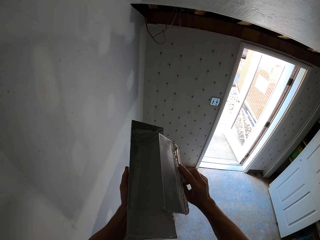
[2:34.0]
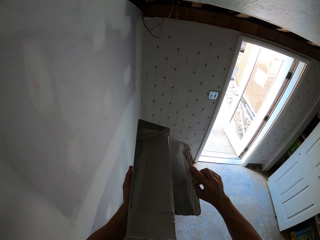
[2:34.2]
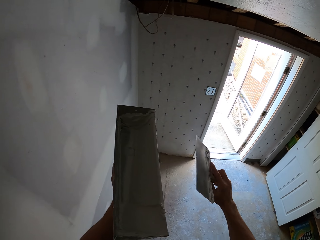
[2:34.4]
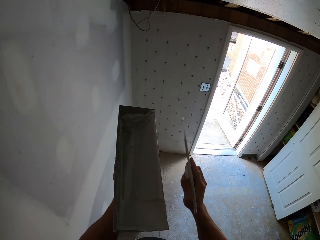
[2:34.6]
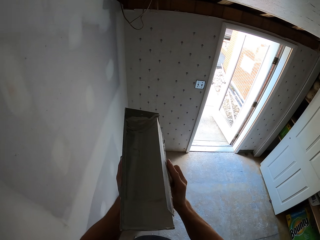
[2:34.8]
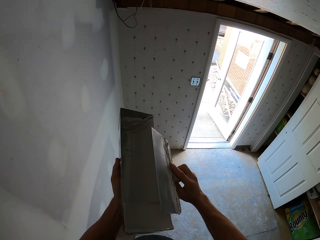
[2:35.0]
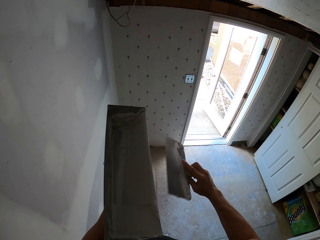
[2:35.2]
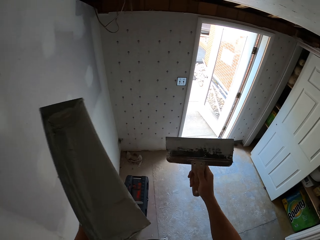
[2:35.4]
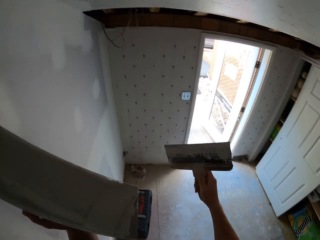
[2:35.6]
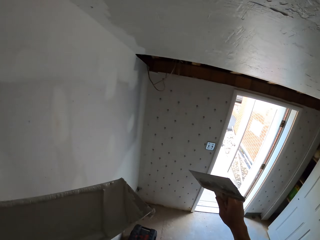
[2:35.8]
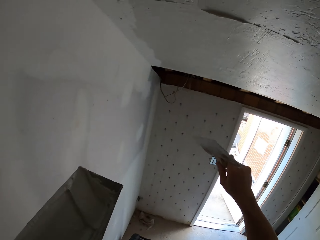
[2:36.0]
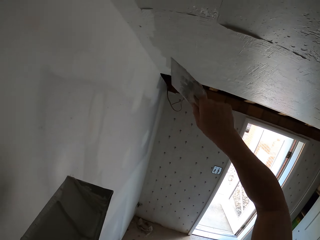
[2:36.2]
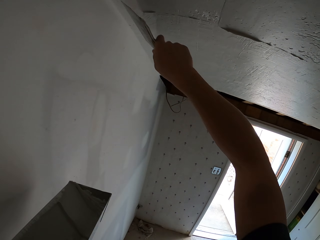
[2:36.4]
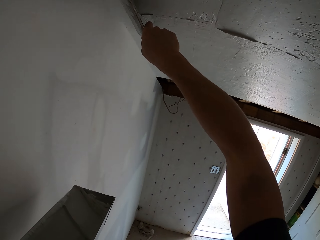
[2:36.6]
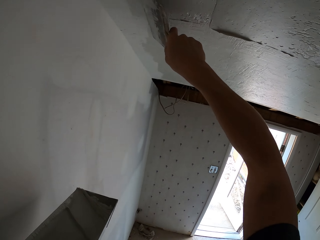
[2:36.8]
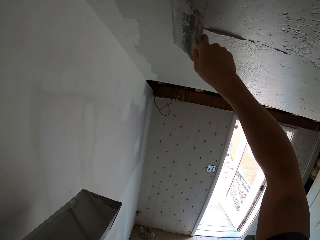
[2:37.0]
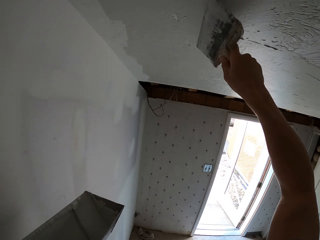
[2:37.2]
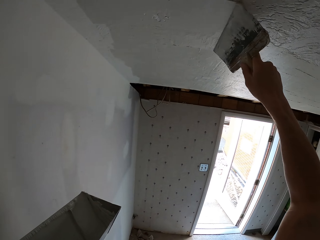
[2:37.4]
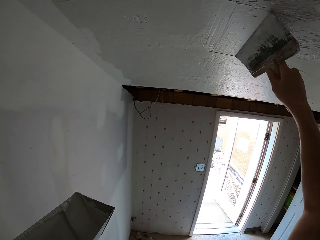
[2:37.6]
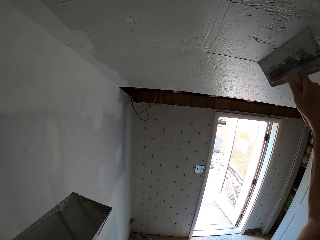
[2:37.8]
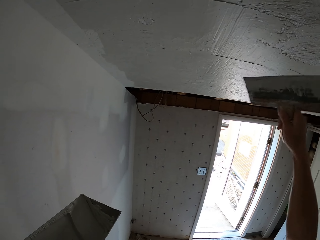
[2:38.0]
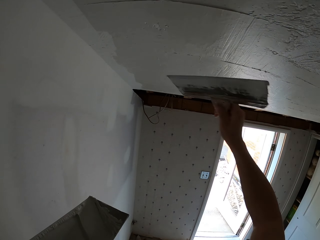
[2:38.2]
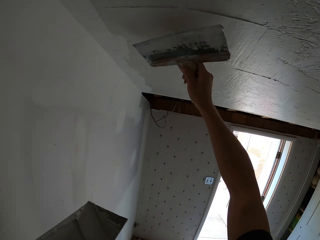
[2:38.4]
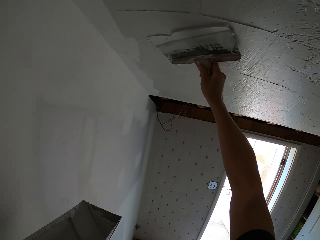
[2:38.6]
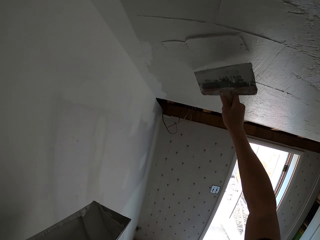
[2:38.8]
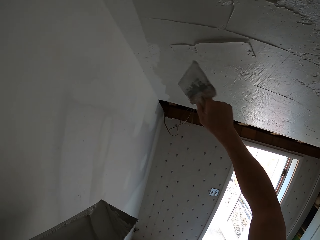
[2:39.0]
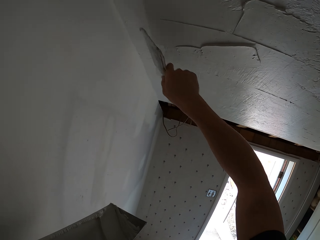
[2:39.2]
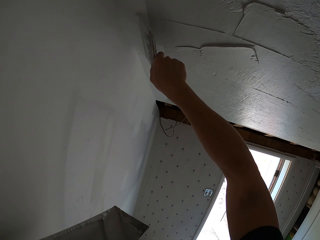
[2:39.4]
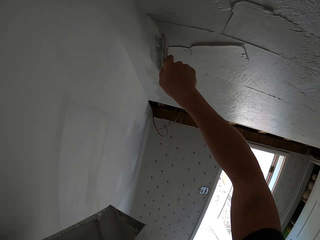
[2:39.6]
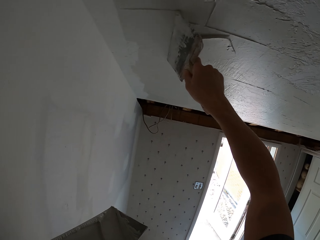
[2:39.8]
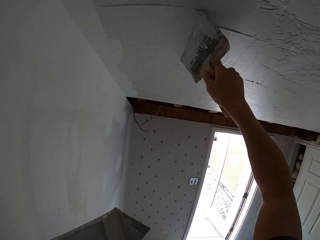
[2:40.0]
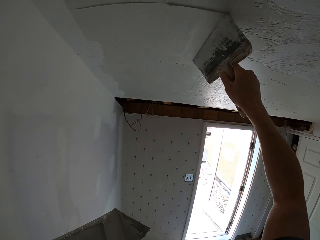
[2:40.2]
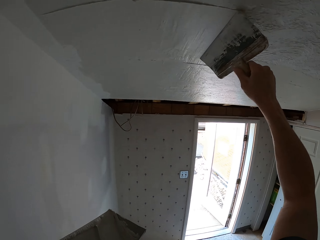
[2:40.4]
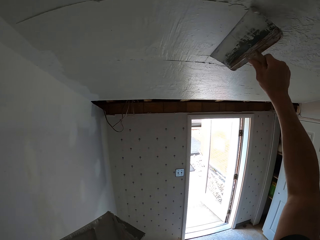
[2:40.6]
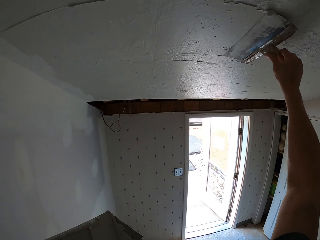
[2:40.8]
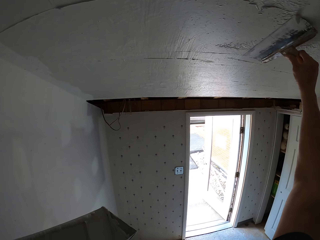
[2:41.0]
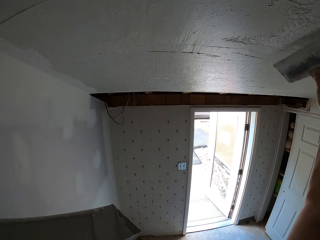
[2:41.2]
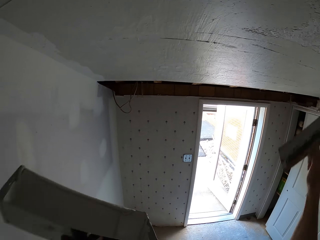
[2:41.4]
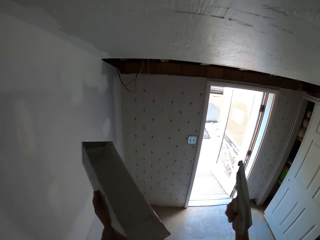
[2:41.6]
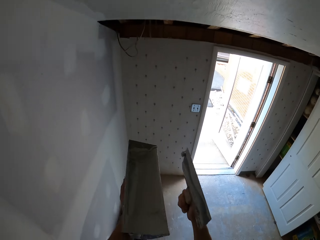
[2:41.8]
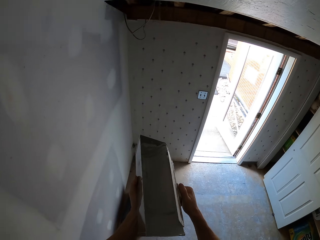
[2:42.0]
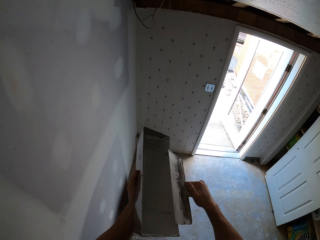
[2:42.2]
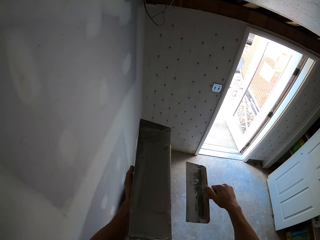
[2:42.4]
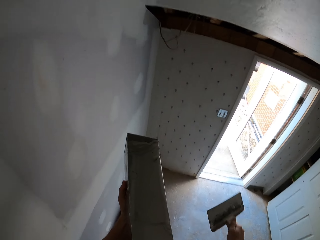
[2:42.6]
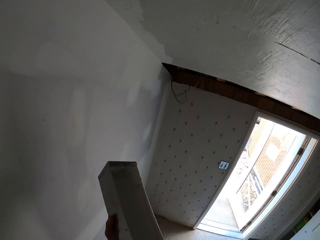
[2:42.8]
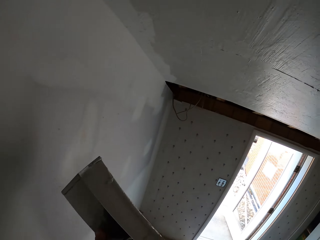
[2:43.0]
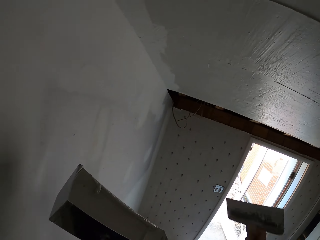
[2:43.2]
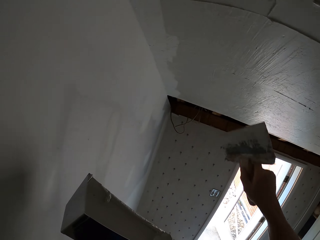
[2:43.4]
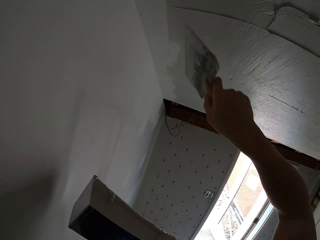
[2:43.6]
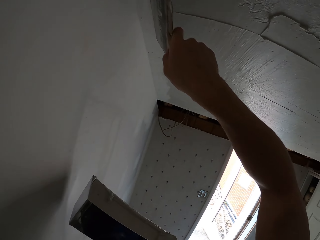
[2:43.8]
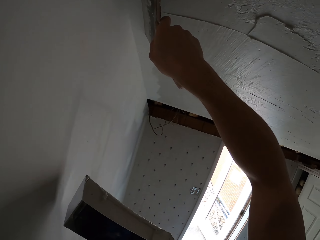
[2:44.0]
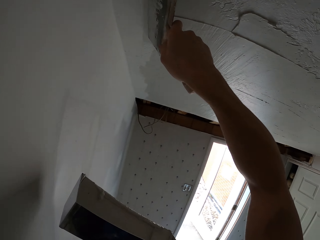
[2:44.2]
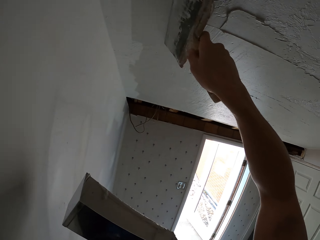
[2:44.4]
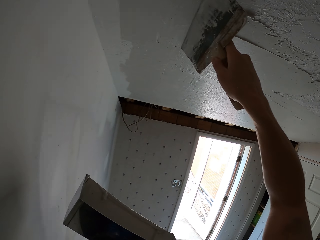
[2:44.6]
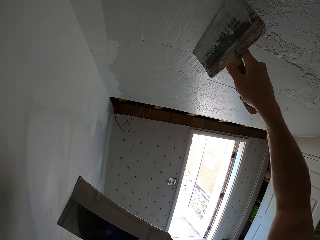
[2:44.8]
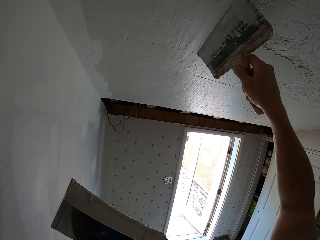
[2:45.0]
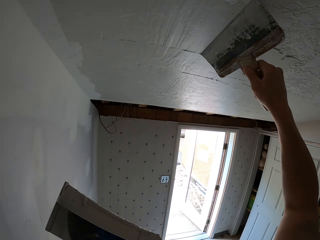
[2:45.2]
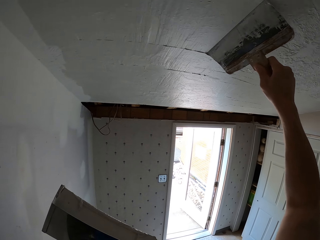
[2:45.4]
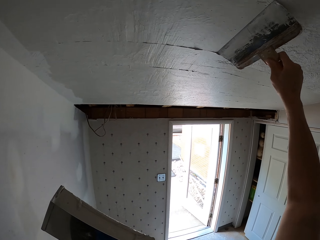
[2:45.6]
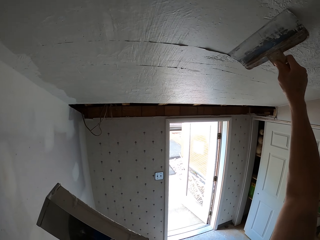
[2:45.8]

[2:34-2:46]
The camera wearer plasters the ceiling. They paint a wall. They remove the plaster from the masonry trowel. They wipe the brush on a container. They plaster the ceiling. They paint the wall.

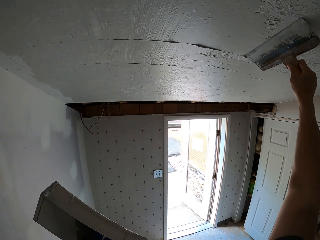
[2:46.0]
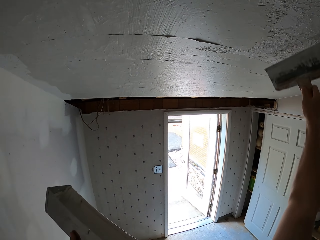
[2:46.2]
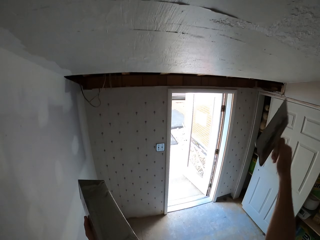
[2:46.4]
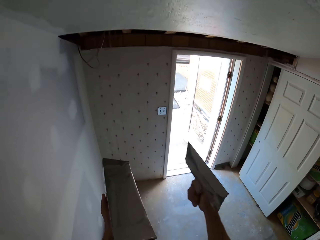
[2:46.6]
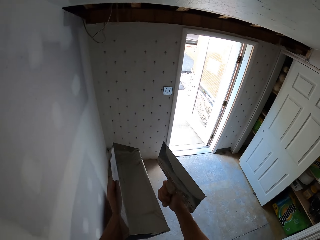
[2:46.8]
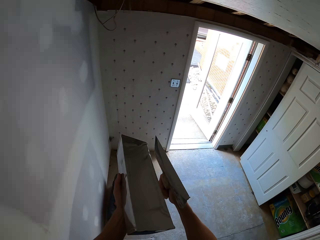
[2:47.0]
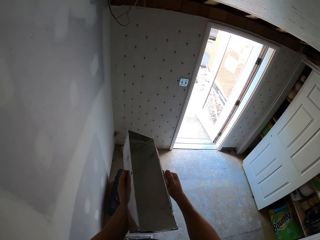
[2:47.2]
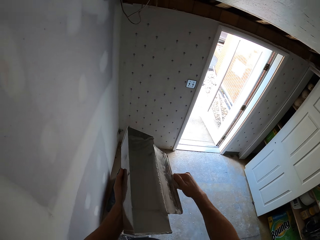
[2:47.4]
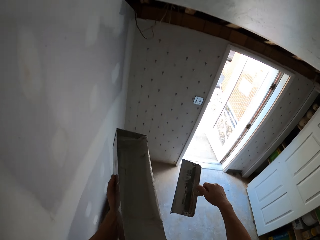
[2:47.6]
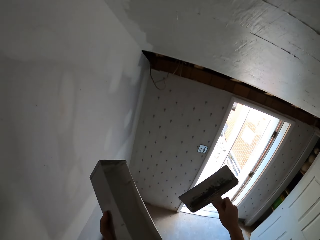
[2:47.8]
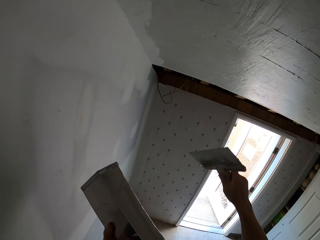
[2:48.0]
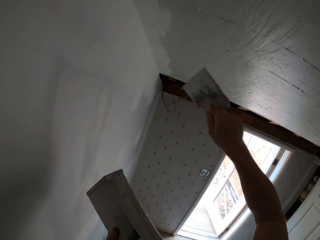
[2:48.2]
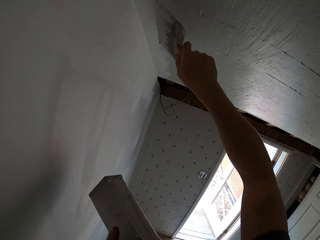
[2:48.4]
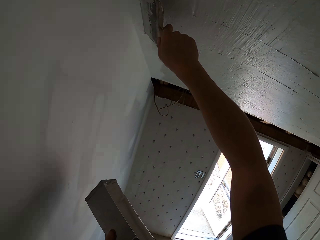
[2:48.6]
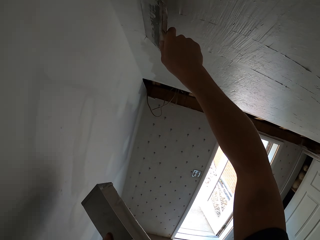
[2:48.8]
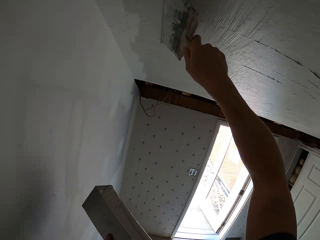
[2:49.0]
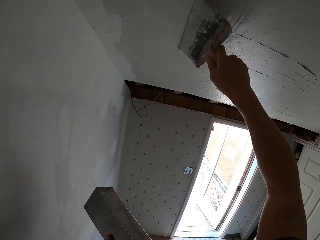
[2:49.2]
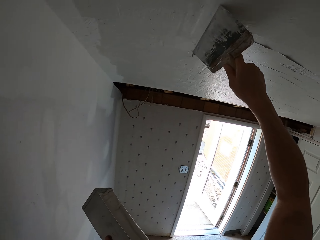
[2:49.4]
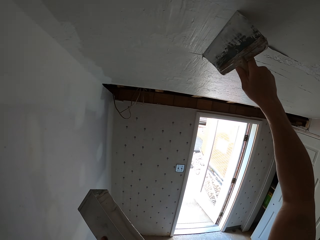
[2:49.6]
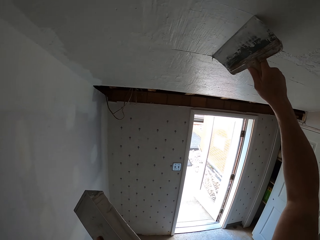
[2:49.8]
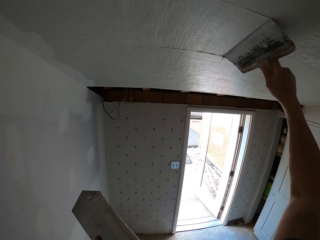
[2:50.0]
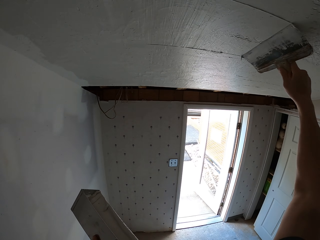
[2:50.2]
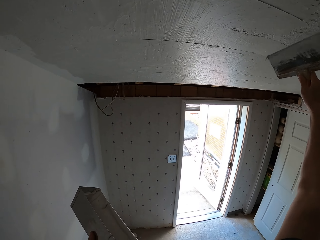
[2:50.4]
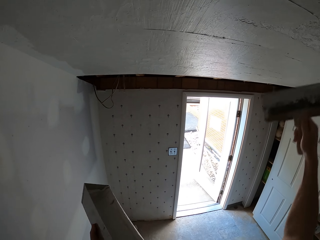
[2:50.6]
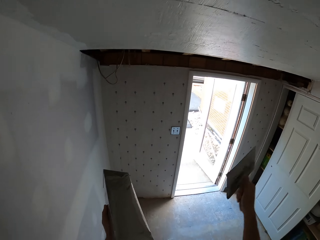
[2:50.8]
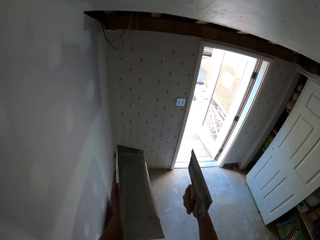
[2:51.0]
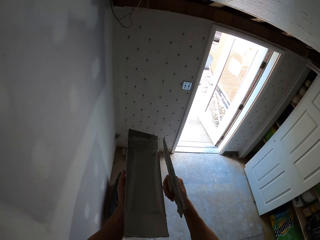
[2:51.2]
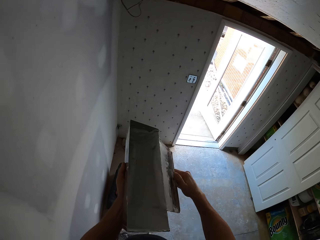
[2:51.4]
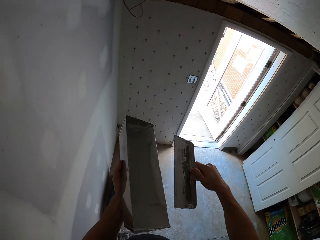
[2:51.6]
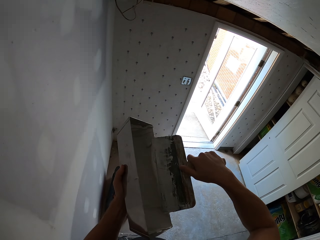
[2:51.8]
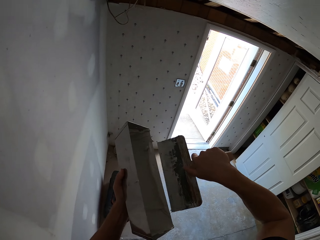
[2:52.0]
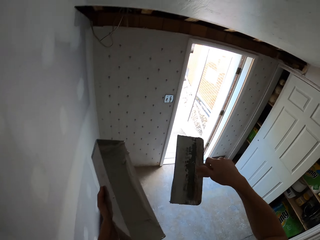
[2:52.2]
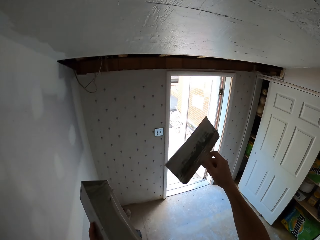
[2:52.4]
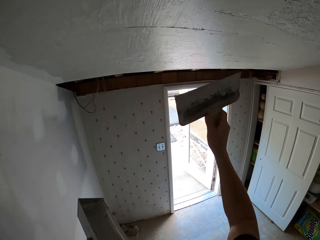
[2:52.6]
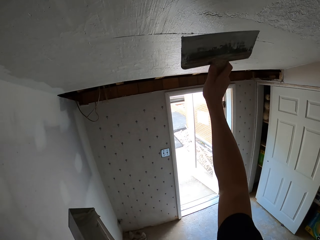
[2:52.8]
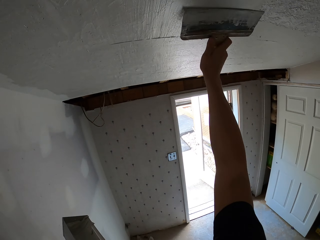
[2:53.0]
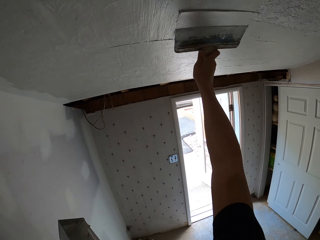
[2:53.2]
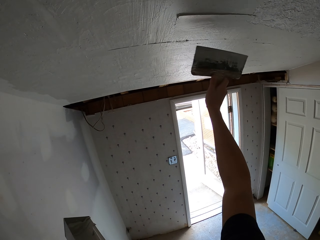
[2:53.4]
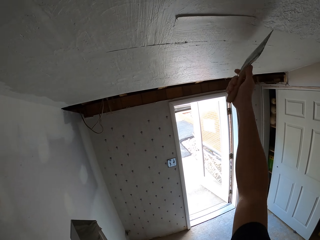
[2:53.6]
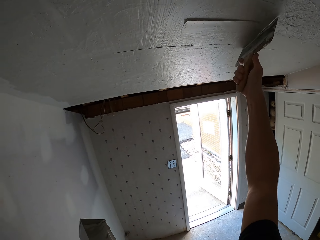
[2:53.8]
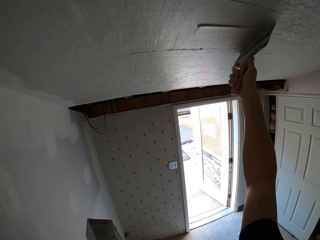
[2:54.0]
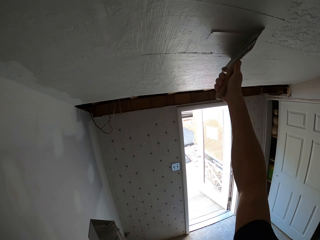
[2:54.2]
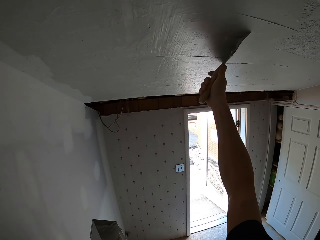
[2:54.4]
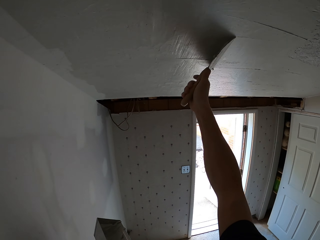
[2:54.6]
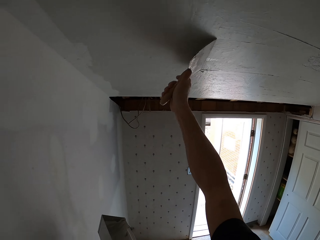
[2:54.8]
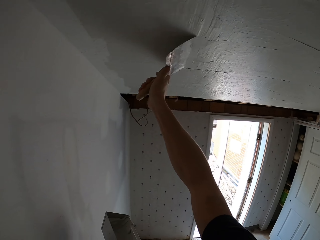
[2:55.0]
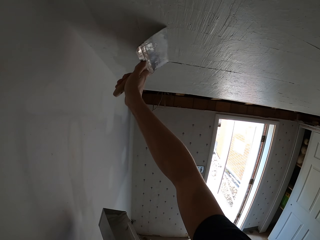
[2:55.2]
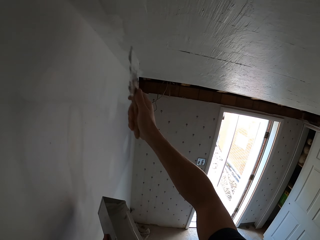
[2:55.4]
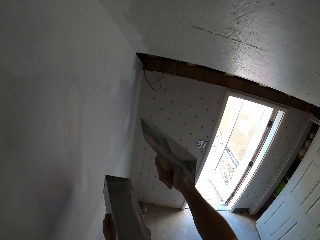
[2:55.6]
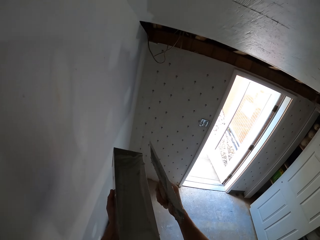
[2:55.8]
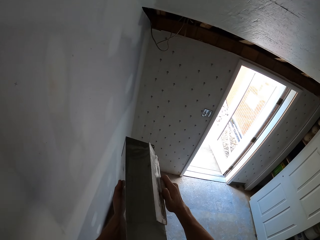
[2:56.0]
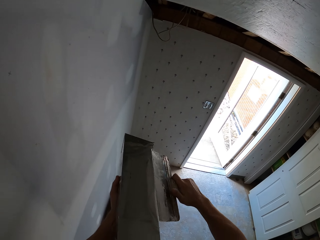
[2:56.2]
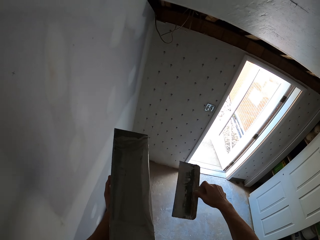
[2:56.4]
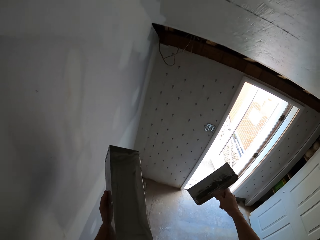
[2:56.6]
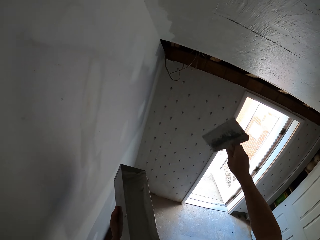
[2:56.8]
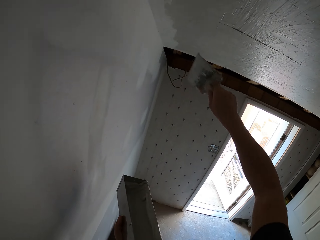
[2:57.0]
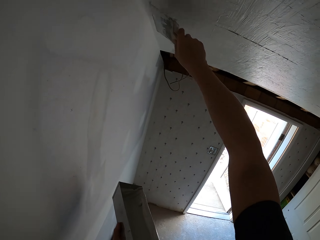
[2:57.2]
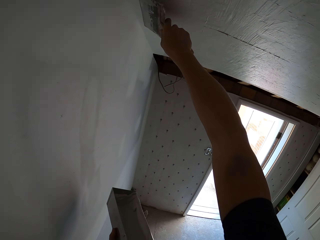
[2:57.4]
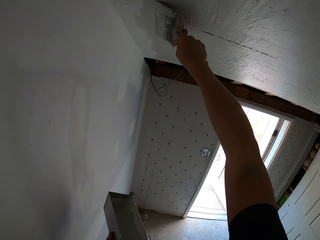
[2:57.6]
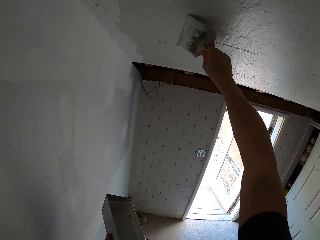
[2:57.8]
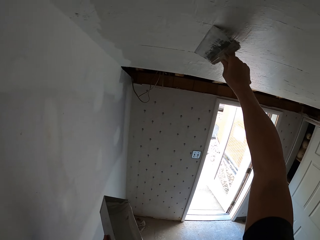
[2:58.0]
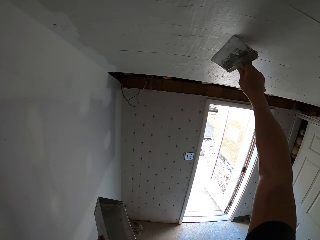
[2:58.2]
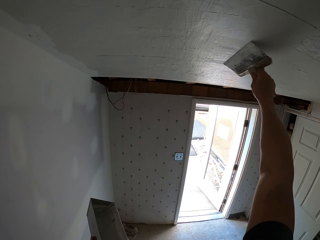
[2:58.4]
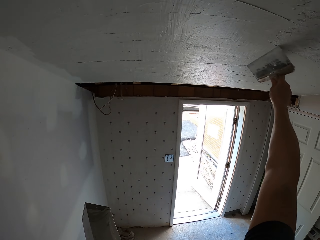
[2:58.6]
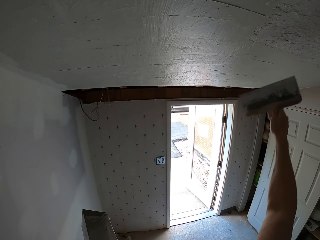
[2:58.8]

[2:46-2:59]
The camera wearer removes the plaster from the masonry trowel. They wipe the brush on a container. They plaster the ceiling. They paint a wall. They remove the plaster from the masonry trowel. They wipe the brush on the container. They plaster the ceiling. They paint the wall. They remove the plaster from the masonry trowel. They wipe the brush on the container. They plaster the ceiling. They paint the wall.
